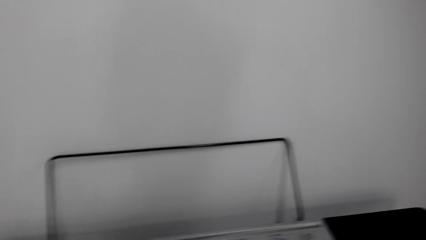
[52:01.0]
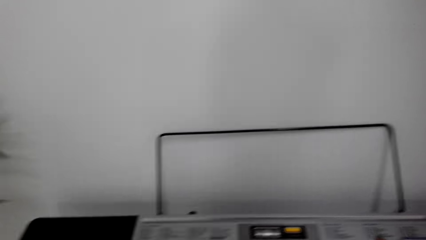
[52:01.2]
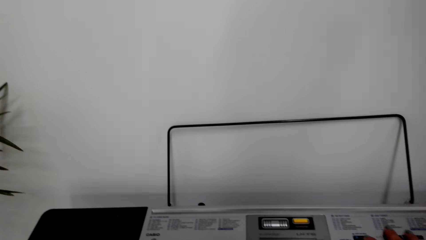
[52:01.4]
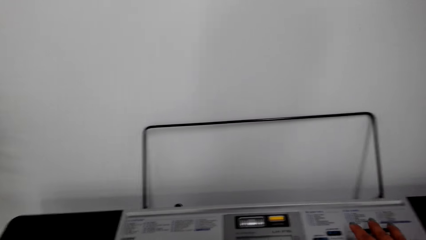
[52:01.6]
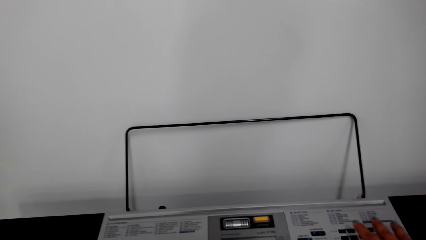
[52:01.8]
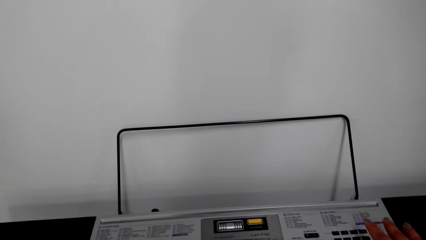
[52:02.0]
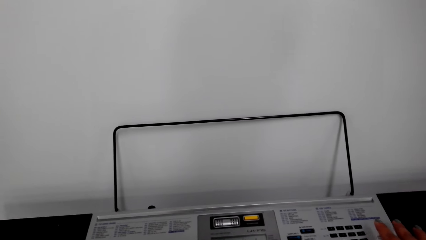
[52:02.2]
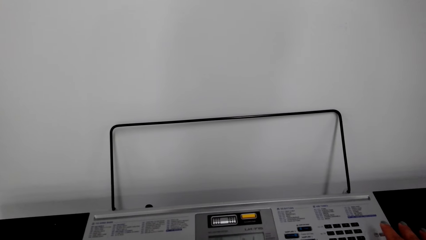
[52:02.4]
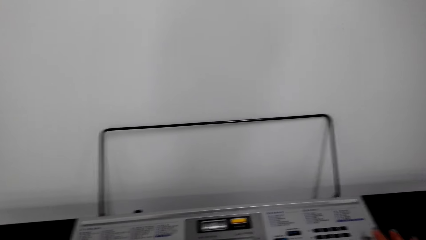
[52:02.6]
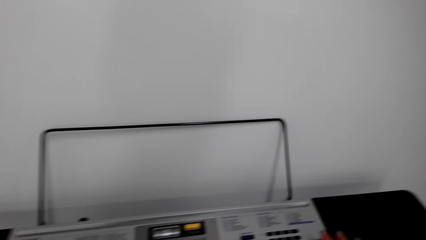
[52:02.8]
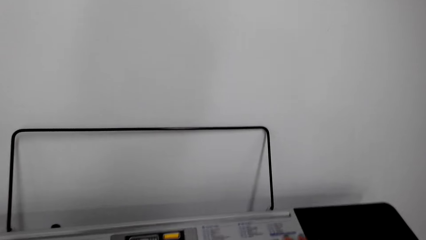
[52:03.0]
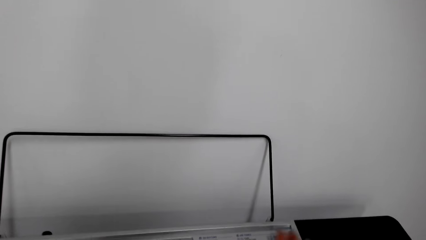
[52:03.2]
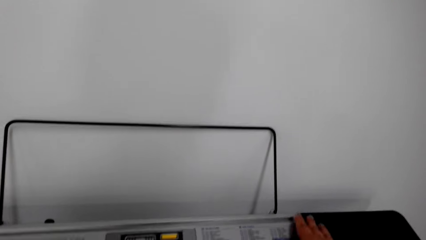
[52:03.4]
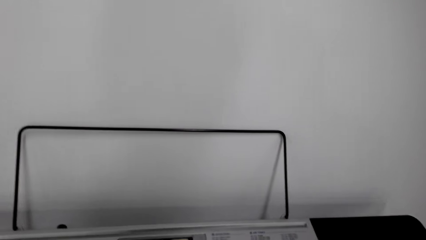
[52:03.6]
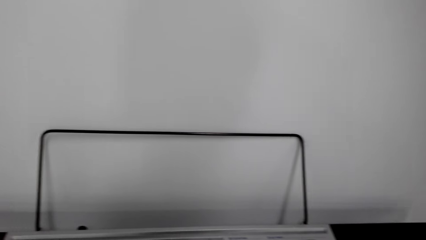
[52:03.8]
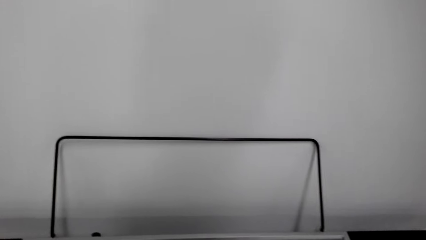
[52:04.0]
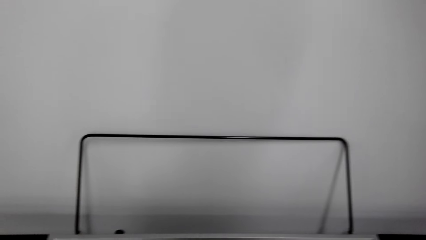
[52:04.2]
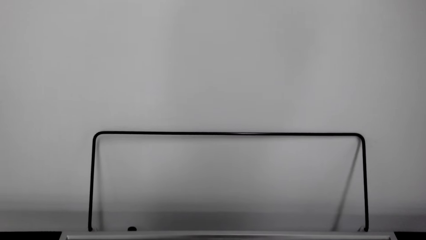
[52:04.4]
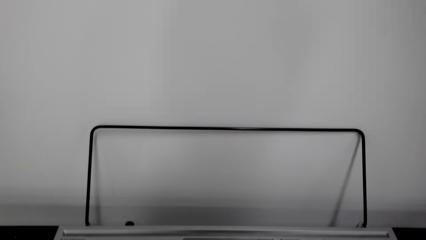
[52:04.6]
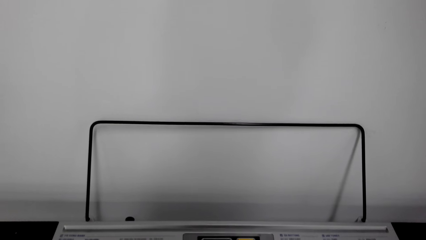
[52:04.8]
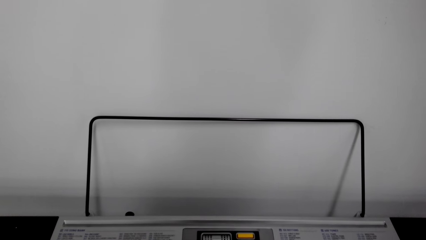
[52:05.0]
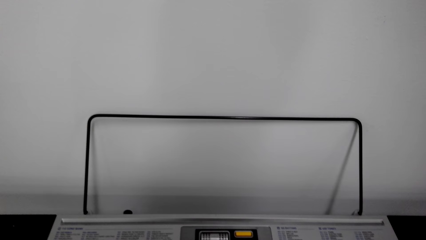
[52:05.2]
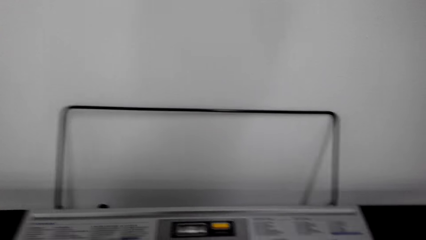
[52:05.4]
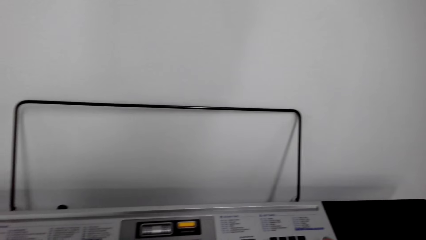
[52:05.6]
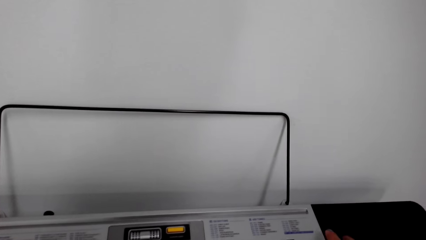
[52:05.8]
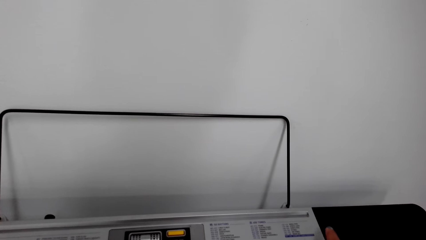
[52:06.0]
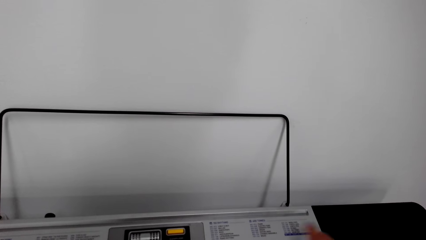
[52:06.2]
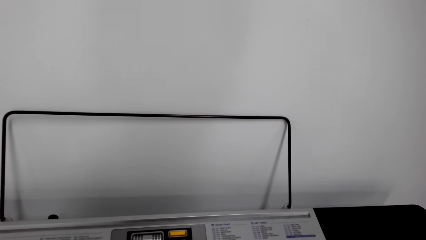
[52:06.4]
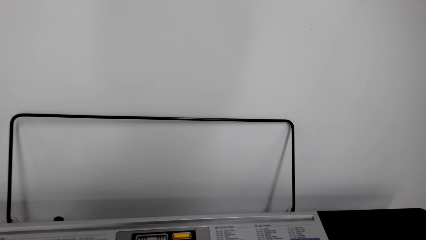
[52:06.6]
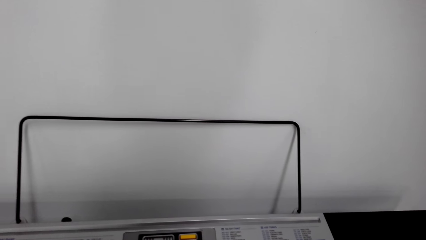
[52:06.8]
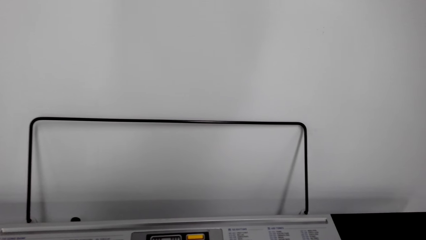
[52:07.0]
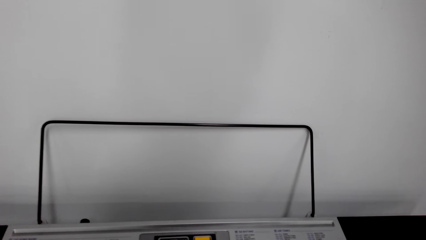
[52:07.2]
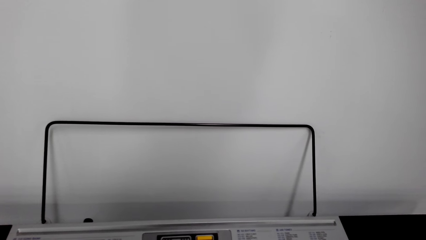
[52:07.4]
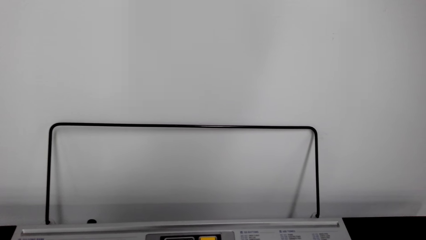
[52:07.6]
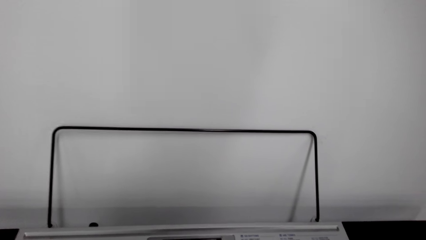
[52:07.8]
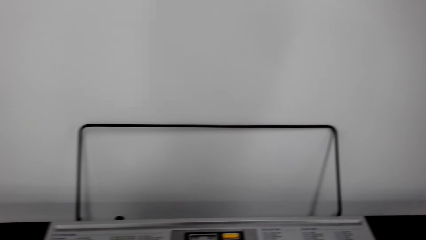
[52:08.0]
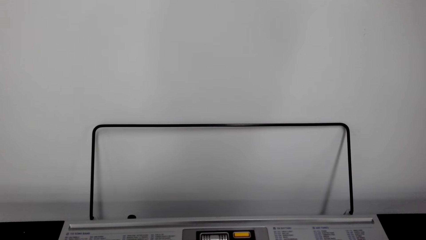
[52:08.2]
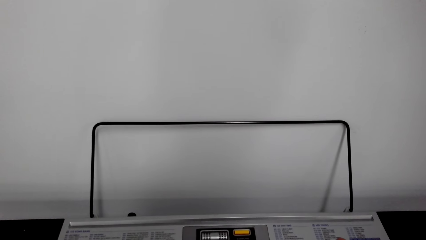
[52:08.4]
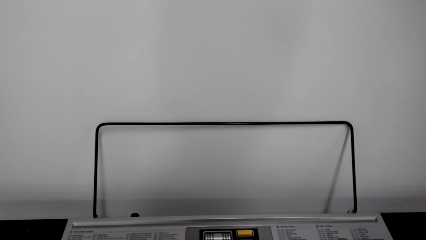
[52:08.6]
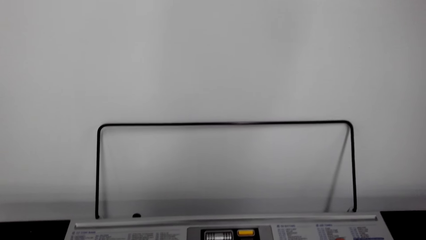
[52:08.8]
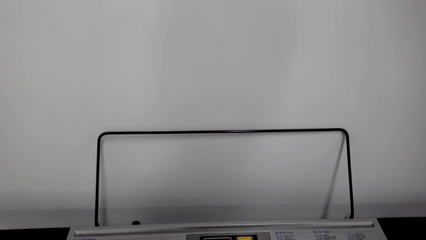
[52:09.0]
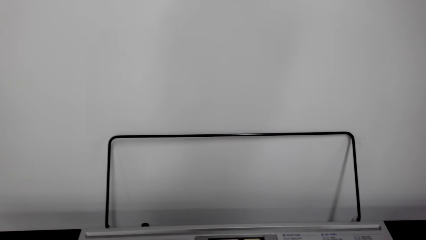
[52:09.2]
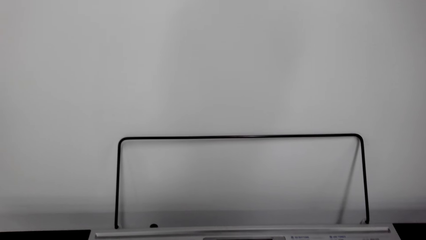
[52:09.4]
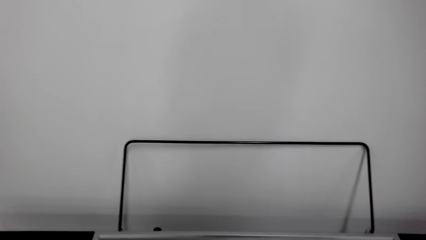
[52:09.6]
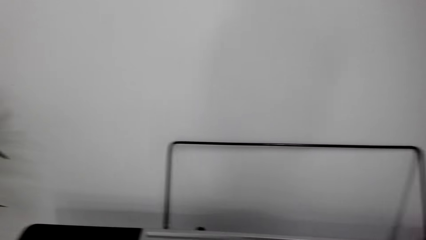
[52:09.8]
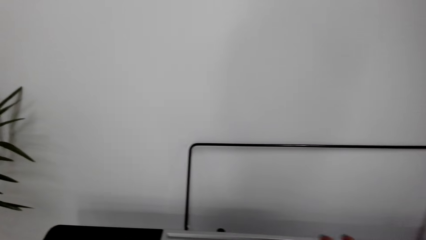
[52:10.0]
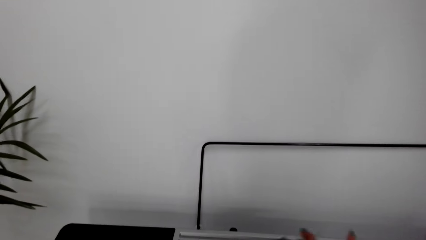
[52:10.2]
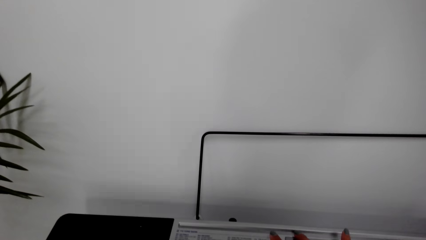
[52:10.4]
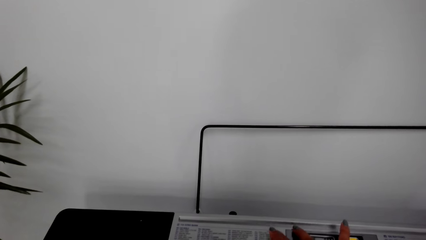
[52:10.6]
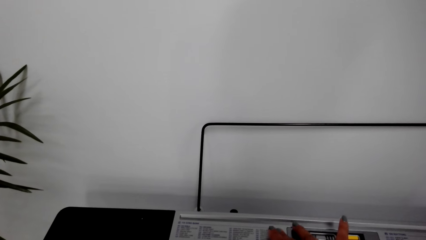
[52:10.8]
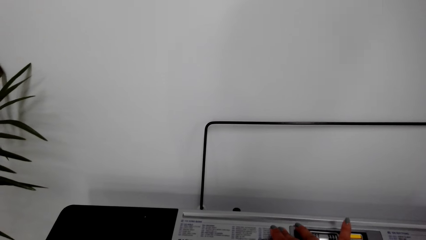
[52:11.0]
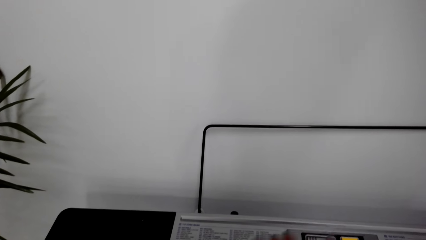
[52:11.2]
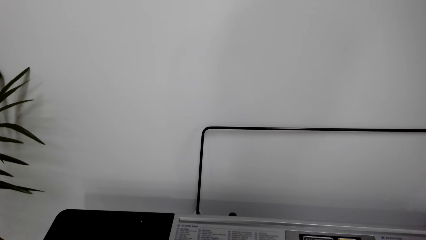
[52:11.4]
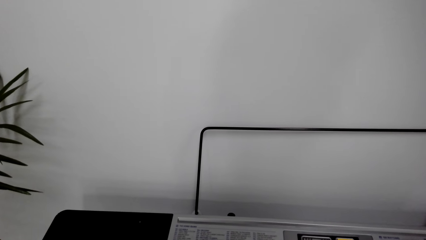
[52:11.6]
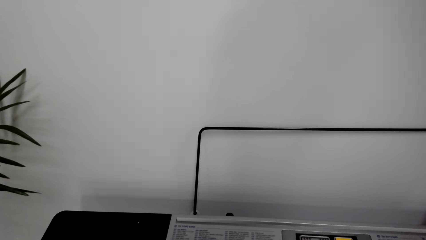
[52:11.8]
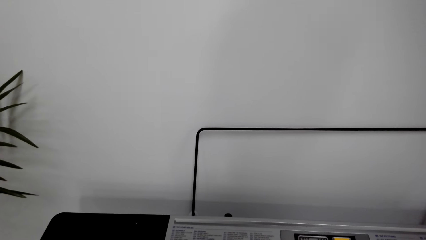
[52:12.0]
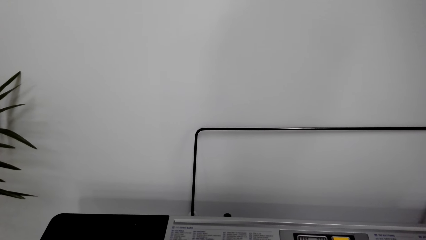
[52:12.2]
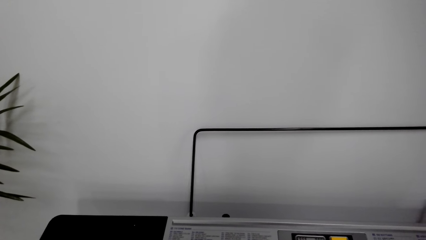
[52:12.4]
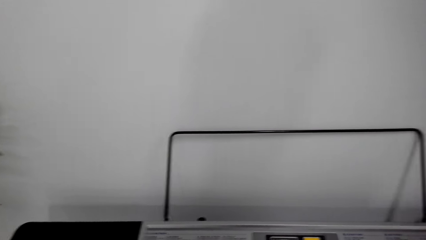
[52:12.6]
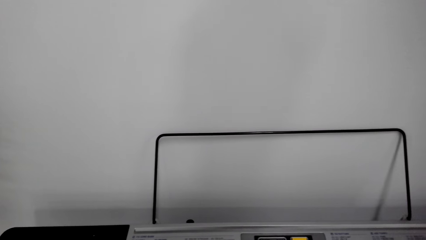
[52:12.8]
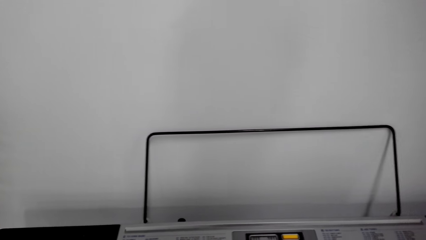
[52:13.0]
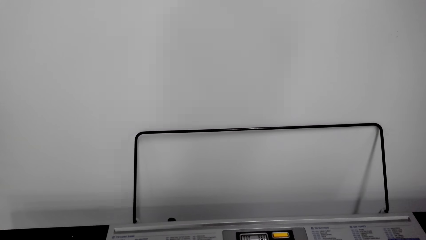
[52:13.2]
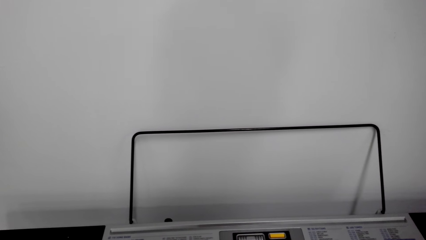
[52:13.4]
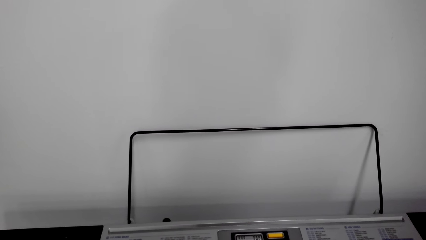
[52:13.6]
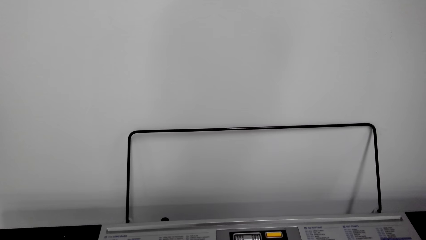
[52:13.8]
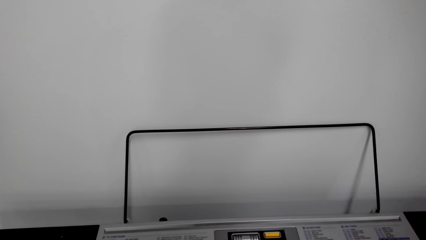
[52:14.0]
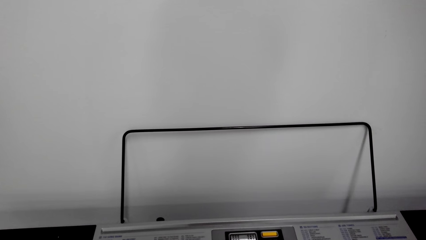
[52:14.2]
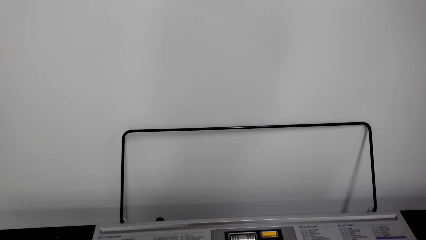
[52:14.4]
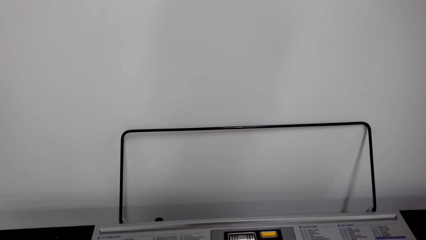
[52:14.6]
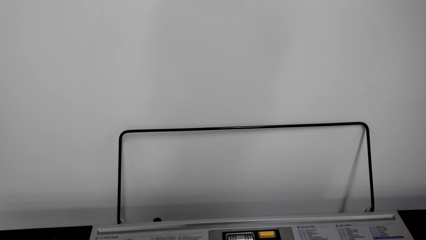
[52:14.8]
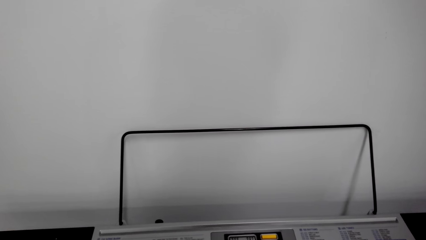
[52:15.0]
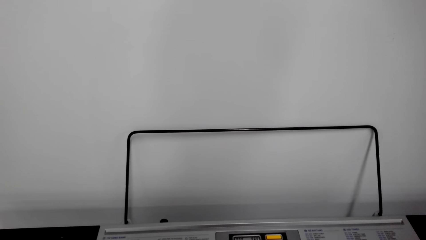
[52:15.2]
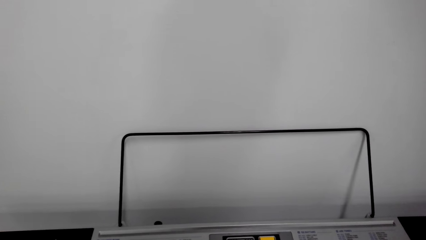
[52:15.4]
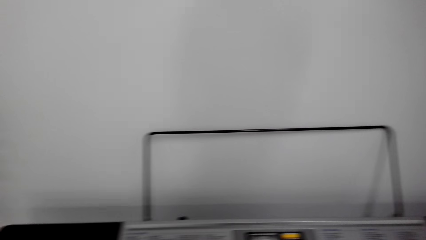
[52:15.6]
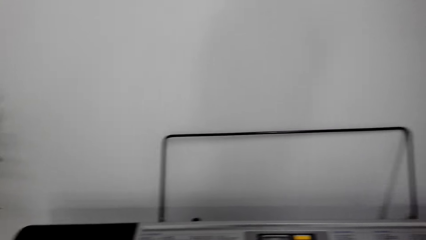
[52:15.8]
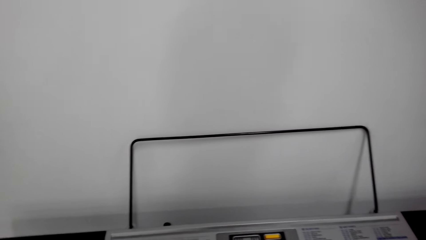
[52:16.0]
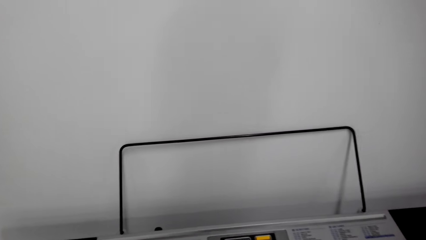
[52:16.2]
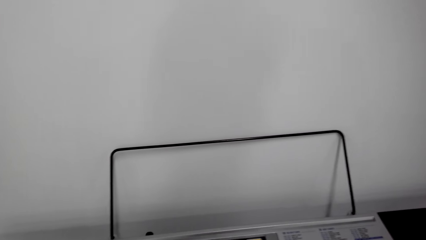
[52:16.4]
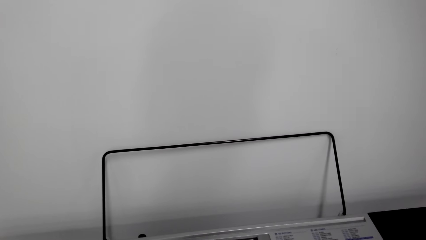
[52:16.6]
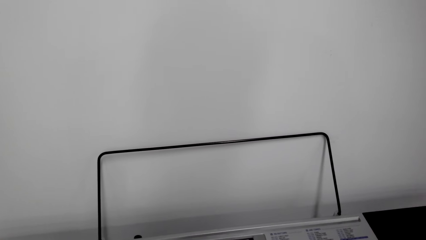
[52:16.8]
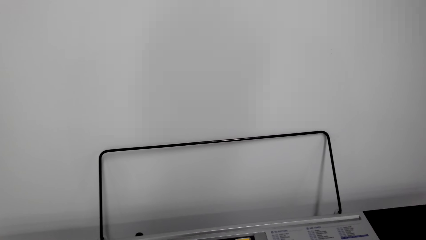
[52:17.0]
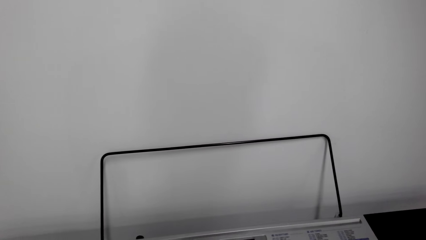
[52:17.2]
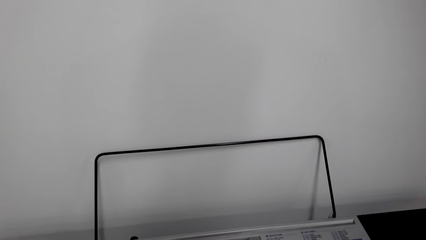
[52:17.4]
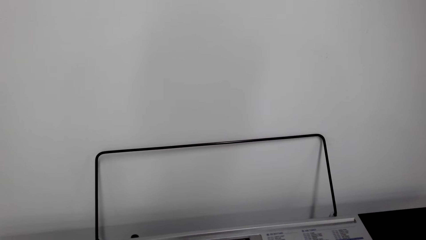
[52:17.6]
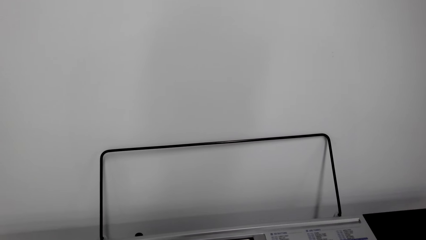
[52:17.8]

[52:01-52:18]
The camera wearer operates the piano.
